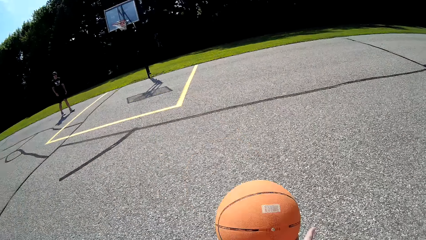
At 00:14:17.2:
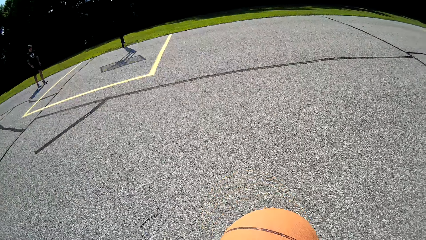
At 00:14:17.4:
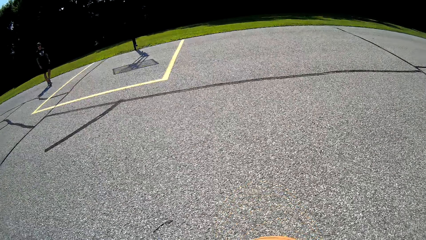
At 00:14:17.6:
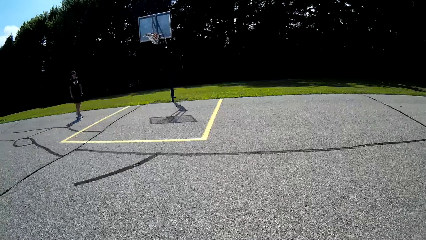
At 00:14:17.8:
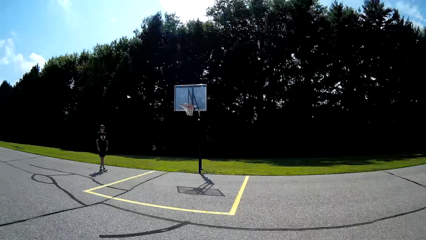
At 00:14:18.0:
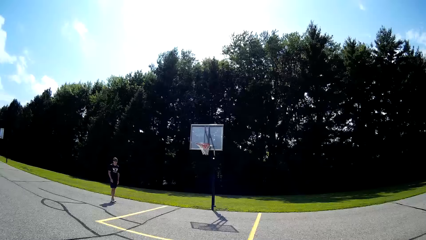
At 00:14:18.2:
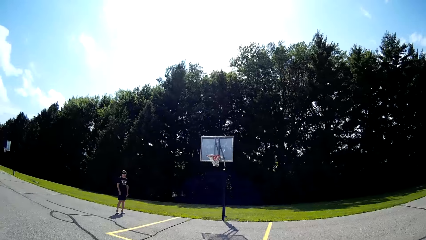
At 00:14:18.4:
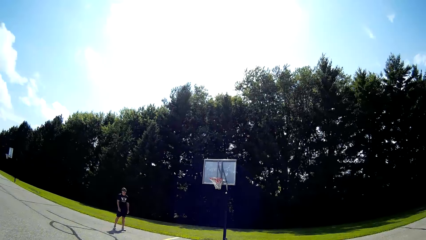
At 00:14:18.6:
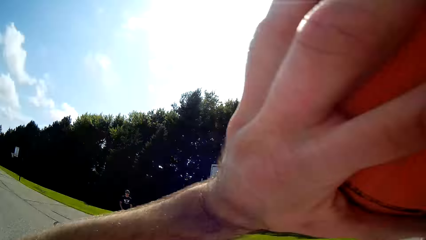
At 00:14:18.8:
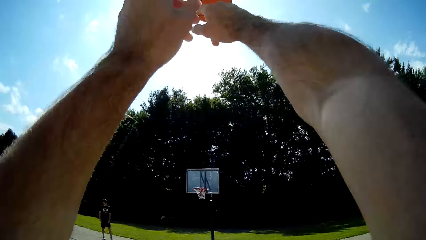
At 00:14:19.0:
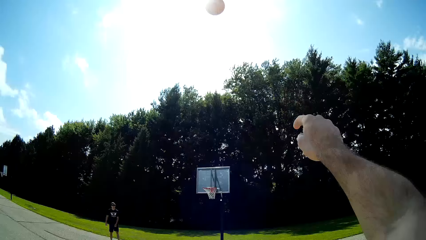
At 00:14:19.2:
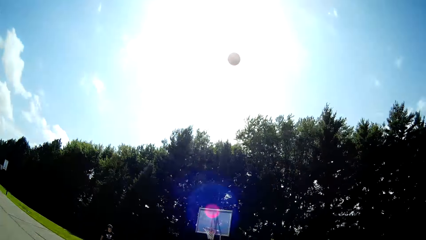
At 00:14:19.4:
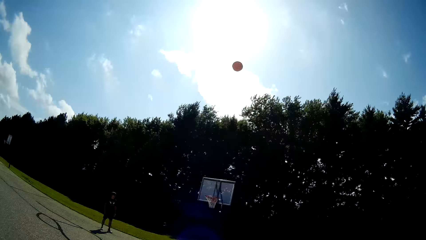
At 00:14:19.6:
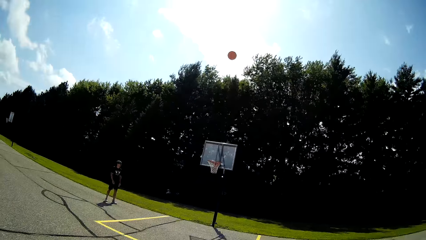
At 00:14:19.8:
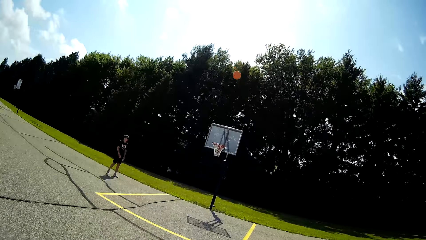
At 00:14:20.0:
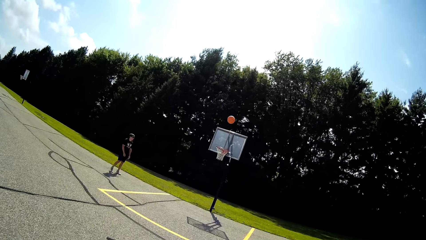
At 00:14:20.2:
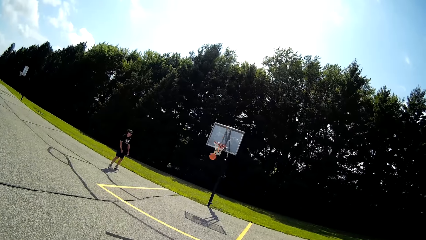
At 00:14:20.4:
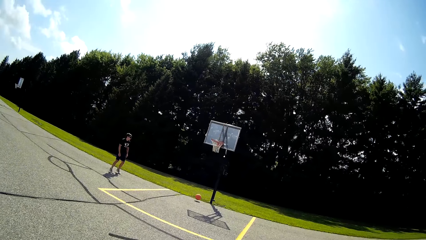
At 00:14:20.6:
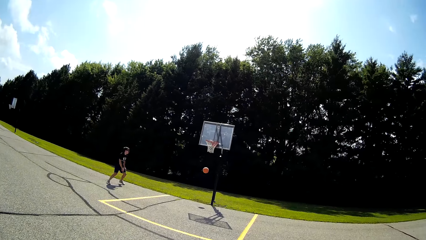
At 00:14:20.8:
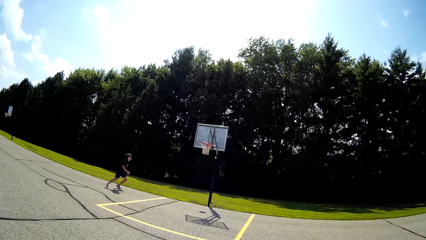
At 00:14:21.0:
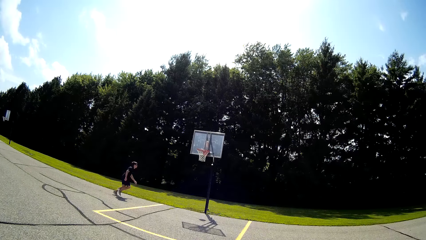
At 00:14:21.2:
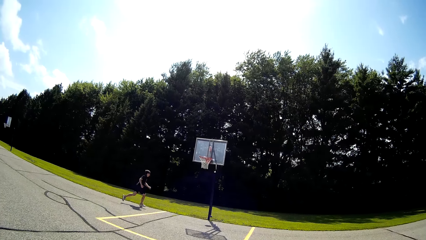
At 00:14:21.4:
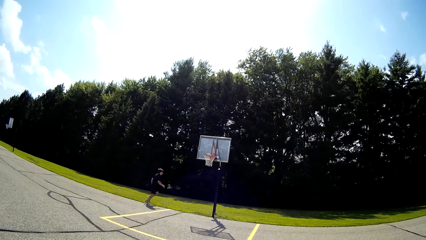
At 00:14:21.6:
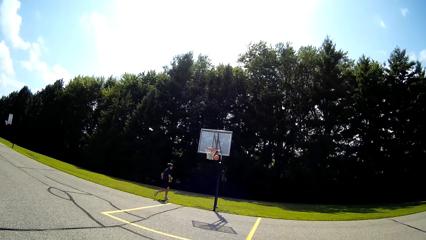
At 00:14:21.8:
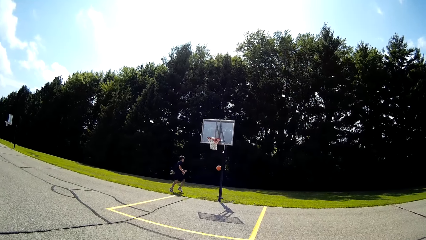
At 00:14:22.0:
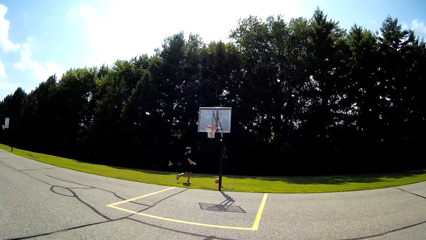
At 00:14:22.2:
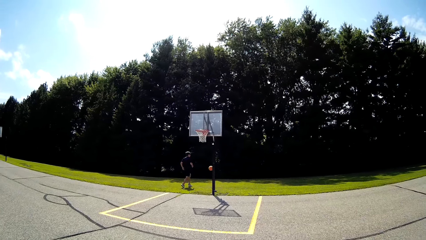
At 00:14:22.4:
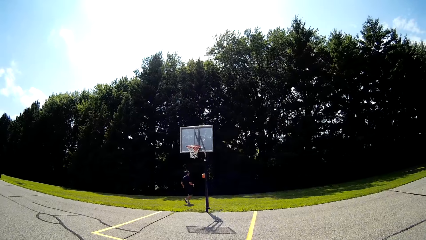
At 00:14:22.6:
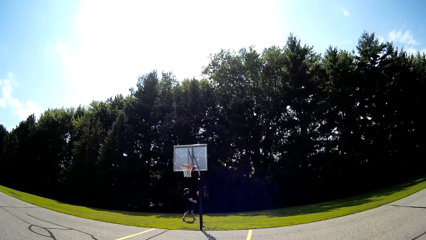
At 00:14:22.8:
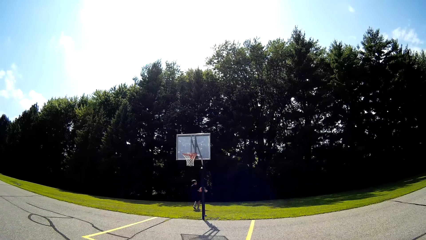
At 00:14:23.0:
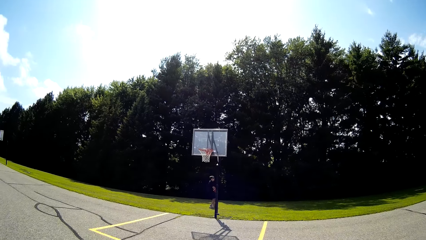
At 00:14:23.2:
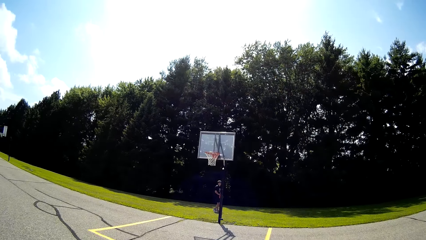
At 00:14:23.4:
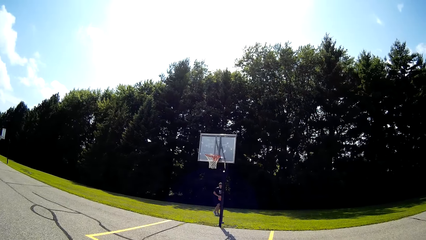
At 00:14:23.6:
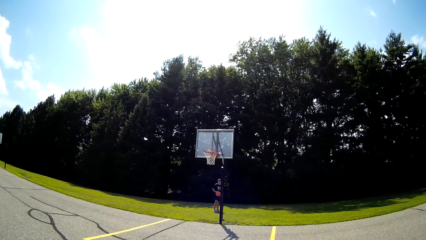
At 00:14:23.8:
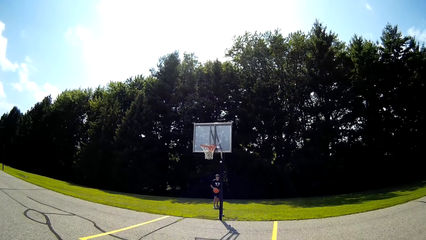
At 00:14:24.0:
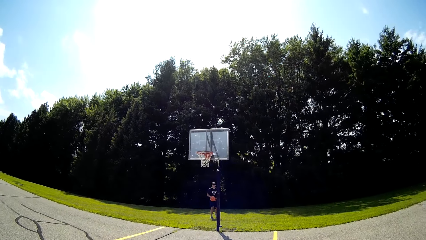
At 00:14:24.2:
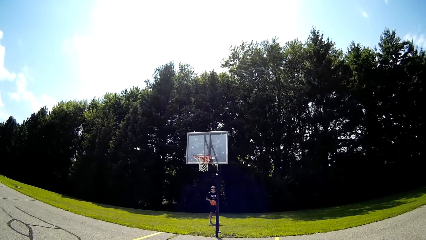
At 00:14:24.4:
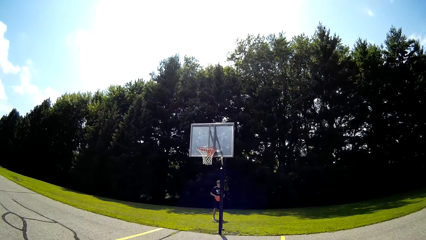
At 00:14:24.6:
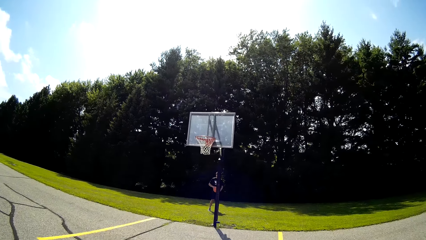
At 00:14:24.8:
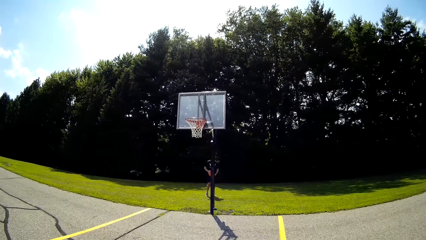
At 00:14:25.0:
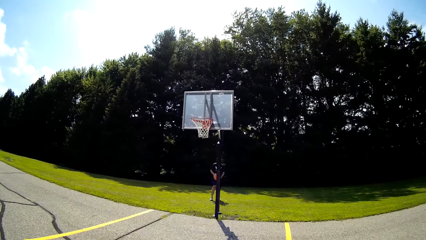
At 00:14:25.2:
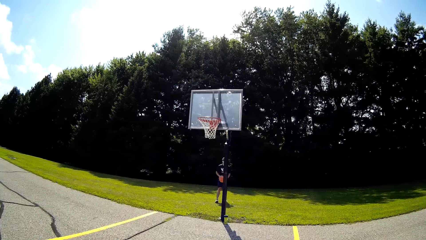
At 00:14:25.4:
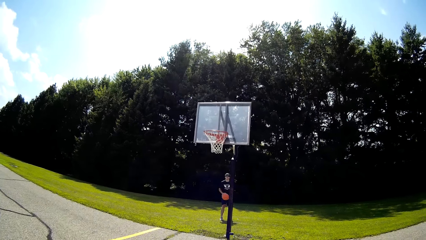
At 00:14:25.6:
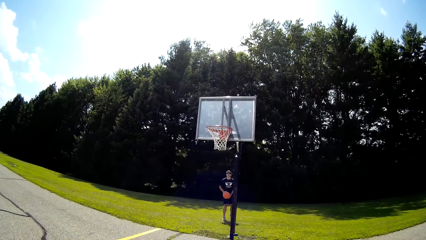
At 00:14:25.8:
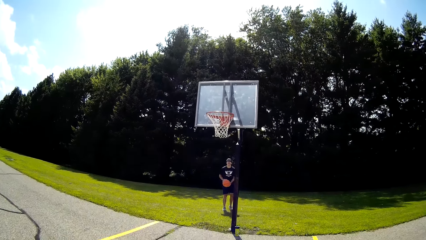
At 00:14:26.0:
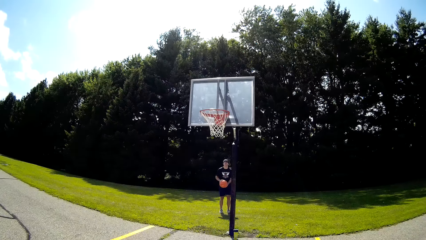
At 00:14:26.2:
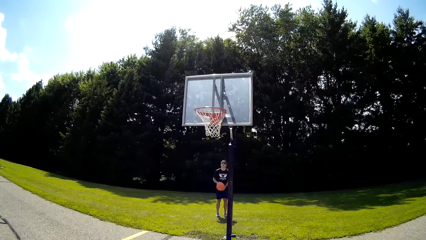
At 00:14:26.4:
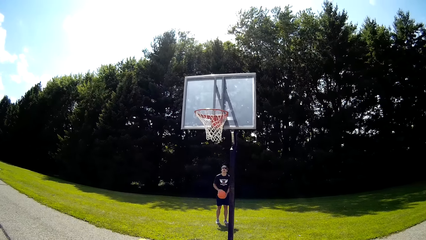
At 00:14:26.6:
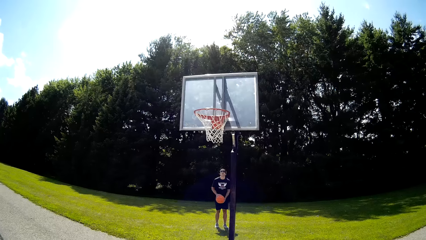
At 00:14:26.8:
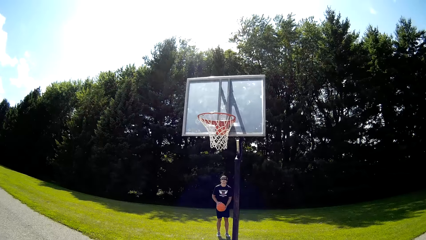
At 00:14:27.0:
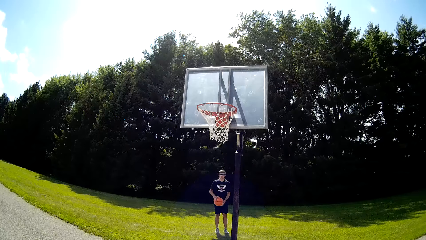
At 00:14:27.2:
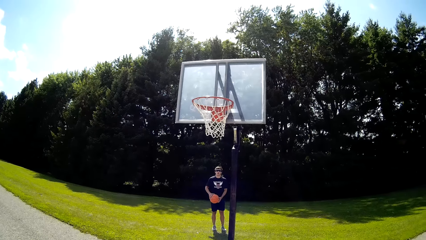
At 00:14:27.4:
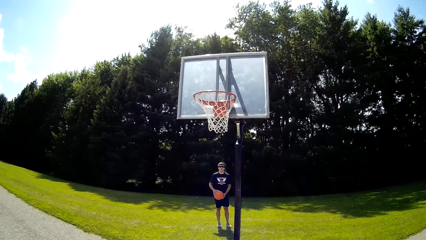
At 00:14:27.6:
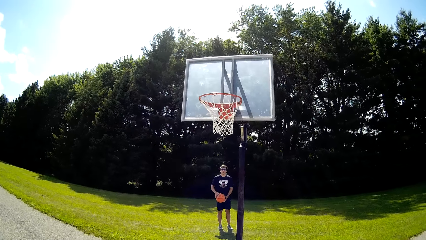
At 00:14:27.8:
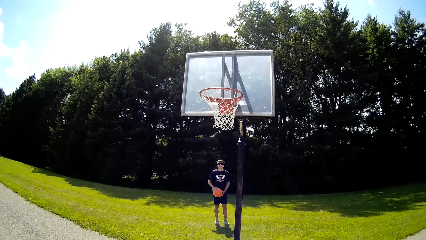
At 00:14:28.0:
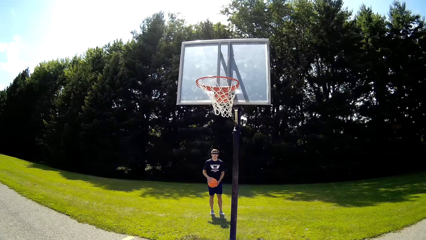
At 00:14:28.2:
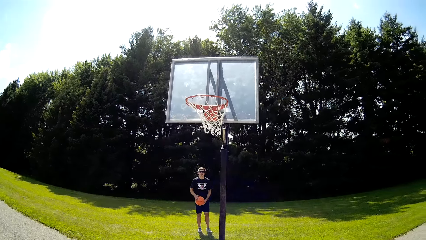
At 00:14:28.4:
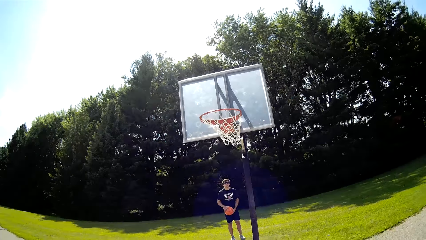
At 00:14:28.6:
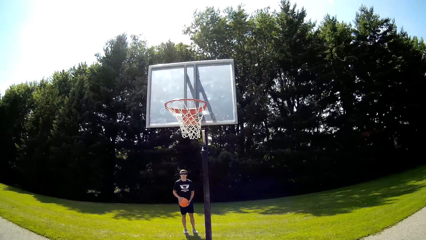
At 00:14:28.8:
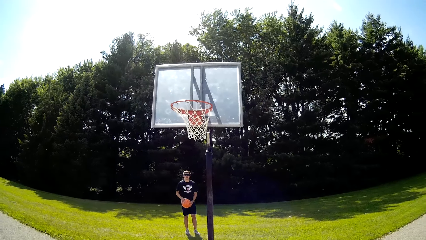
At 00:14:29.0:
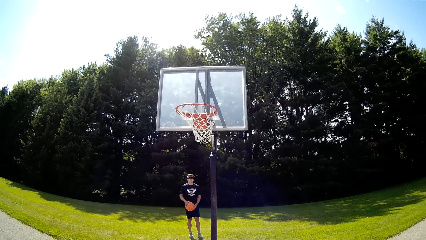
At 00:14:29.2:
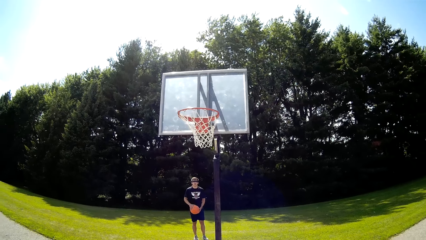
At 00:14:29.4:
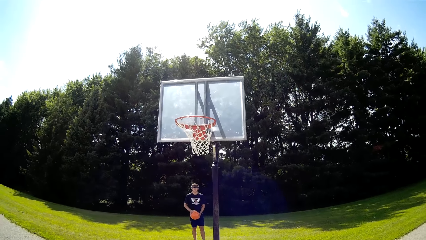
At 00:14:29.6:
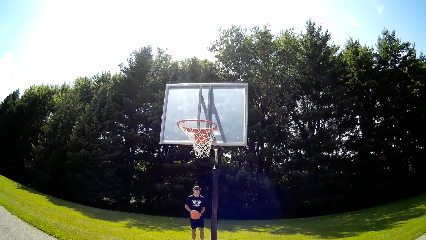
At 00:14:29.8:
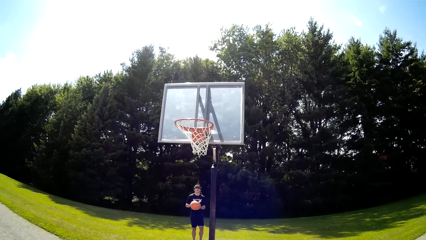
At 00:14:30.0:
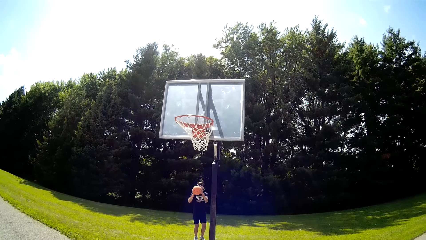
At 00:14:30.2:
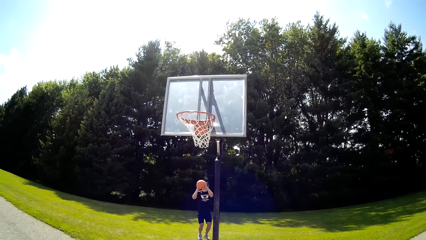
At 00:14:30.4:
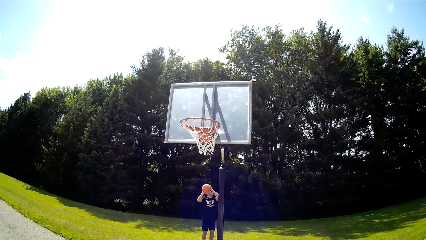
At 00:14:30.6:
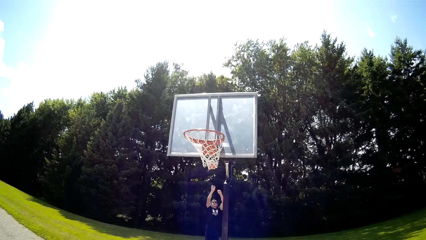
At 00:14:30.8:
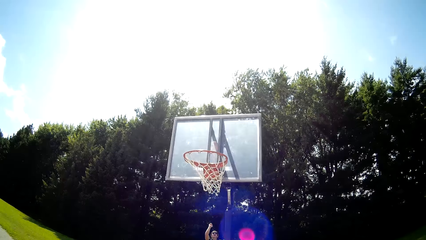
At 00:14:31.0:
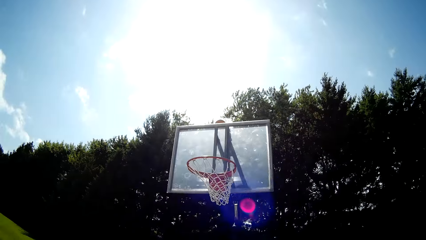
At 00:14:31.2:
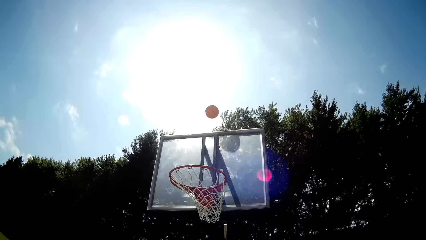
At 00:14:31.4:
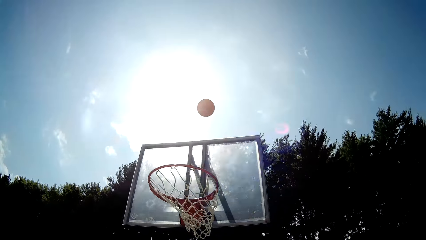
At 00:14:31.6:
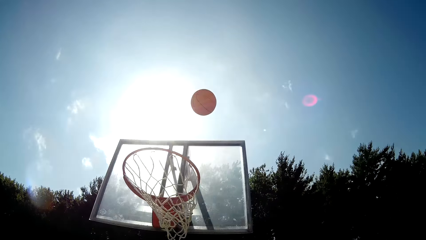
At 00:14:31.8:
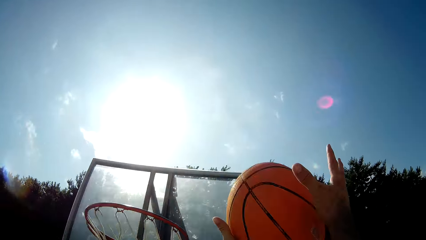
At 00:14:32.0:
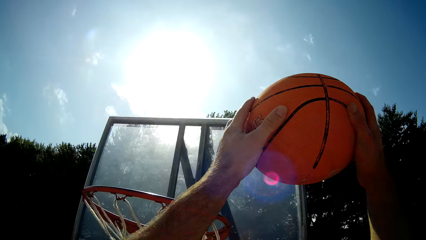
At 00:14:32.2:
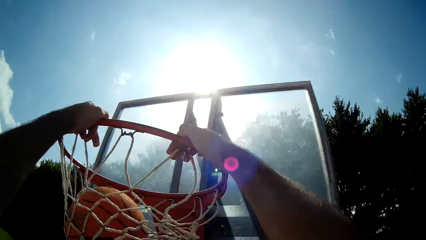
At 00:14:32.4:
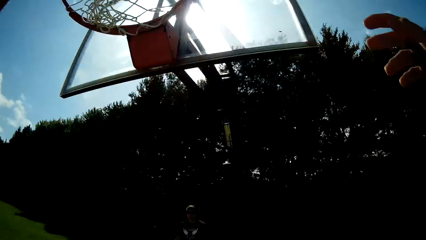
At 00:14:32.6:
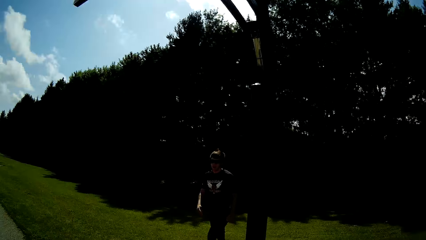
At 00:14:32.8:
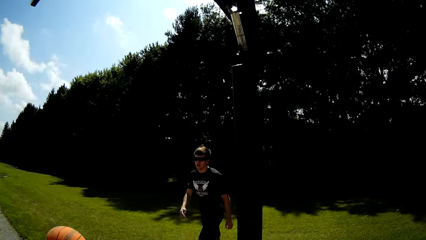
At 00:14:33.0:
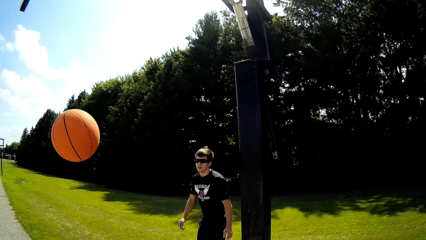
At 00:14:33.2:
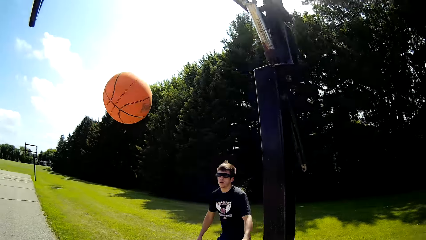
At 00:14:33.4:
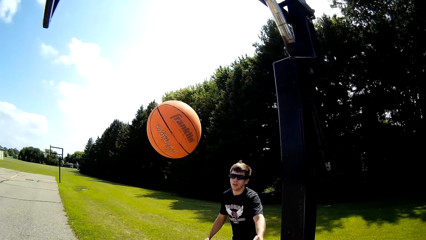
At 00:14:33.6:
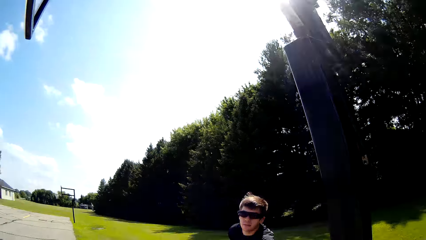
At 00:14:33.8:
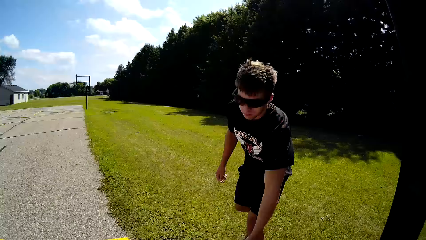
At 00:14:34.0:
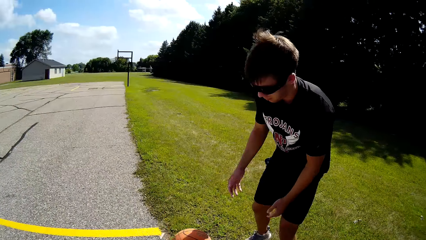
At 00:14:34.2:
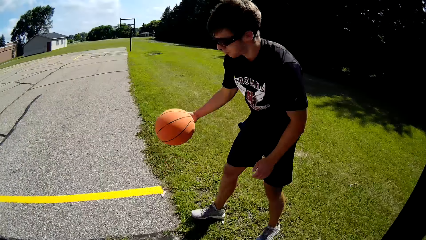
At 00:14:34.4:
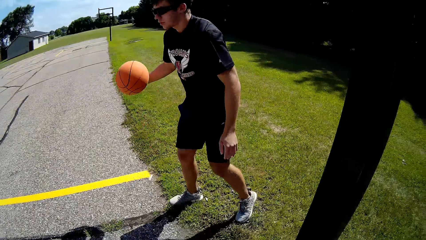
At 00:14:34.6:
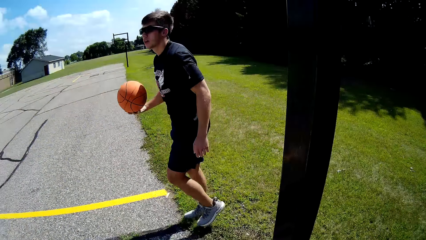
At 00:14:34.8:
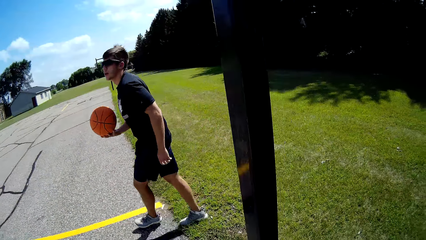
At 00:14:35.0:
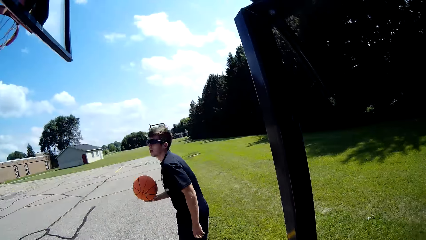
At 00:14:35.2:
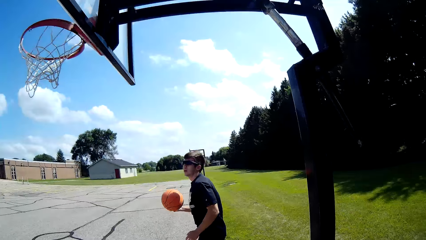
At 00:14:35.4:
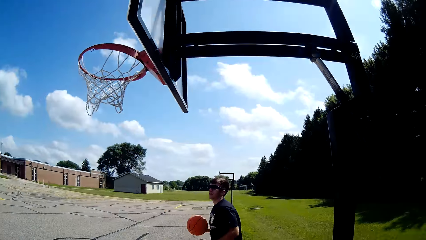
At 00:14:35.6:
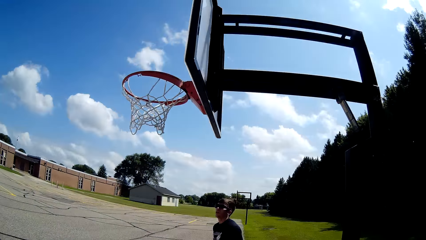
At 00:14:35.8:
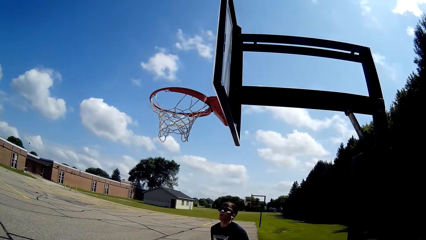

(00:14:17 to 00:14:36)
The camera wearer catches a ball and shoots the ball. A man runs at the ball. The man catches the ball. The man holds the ball. The man shoots the ball. The camera wearer catches the ball, shoots the ball and looks at the ball. The man catches the ball.
